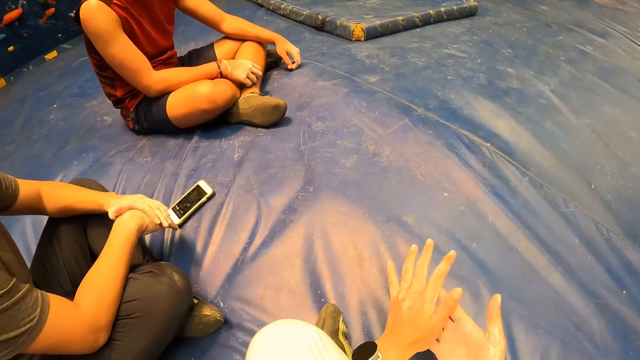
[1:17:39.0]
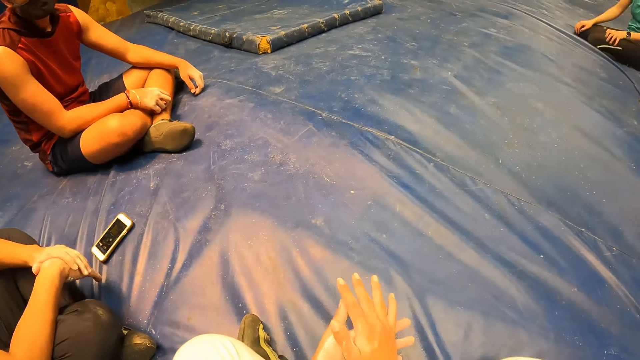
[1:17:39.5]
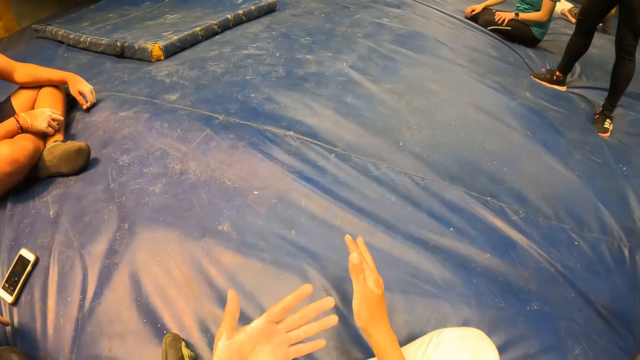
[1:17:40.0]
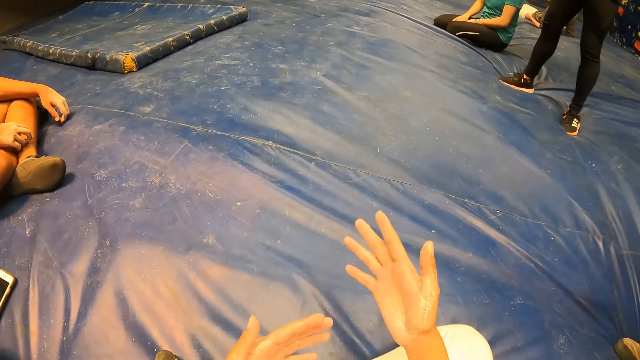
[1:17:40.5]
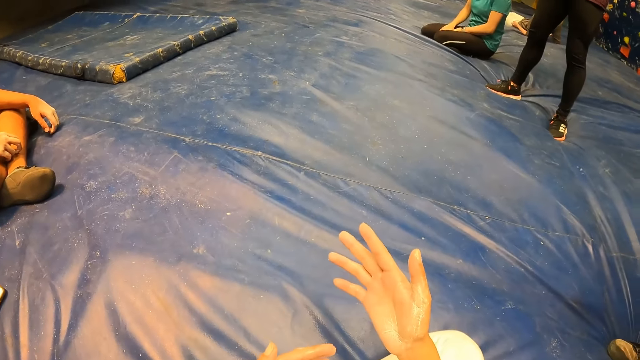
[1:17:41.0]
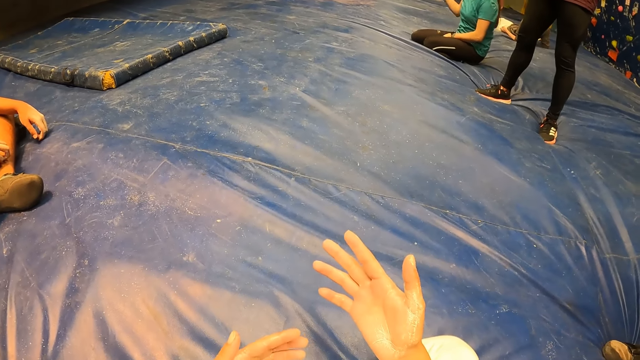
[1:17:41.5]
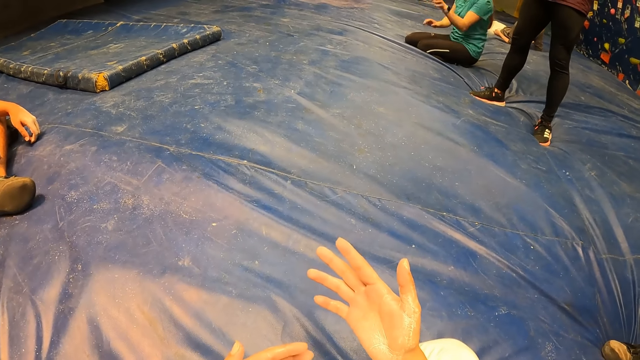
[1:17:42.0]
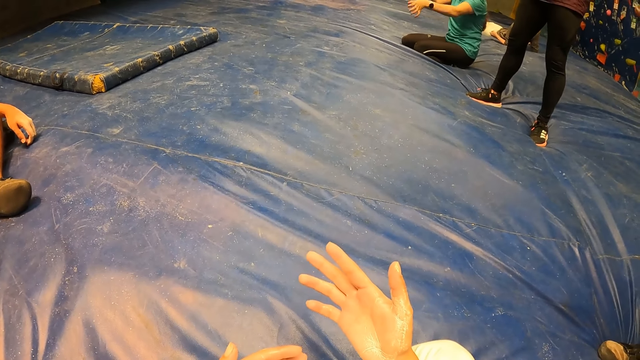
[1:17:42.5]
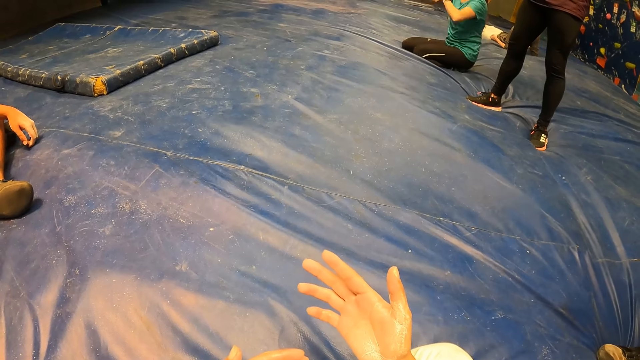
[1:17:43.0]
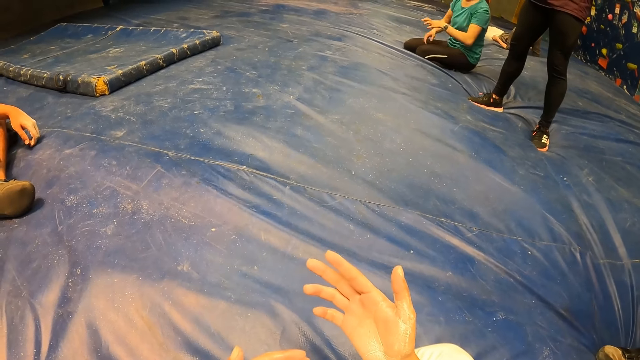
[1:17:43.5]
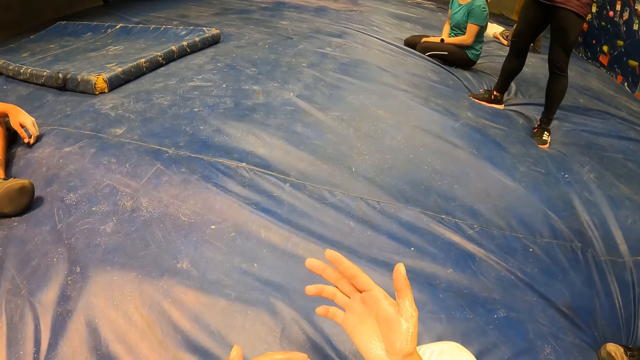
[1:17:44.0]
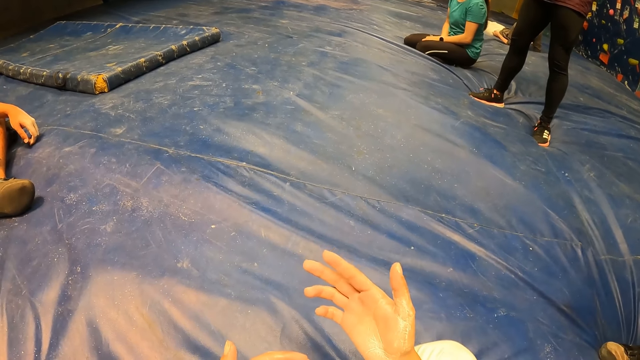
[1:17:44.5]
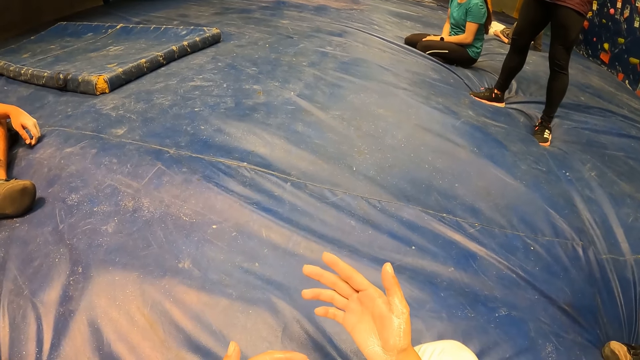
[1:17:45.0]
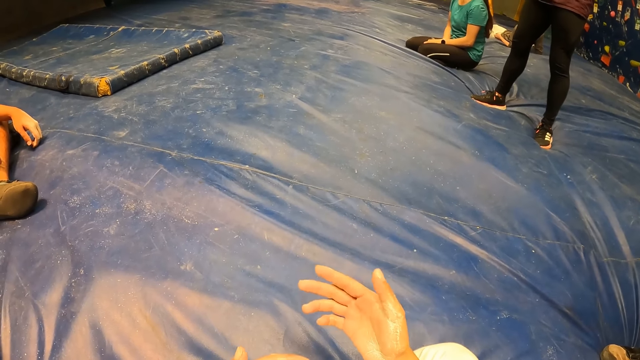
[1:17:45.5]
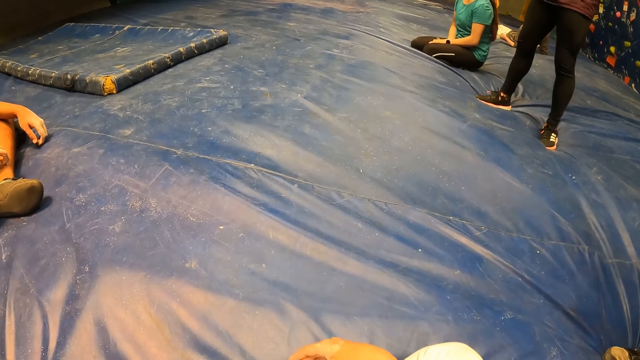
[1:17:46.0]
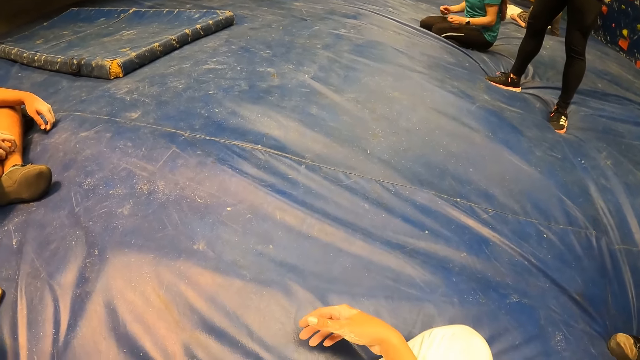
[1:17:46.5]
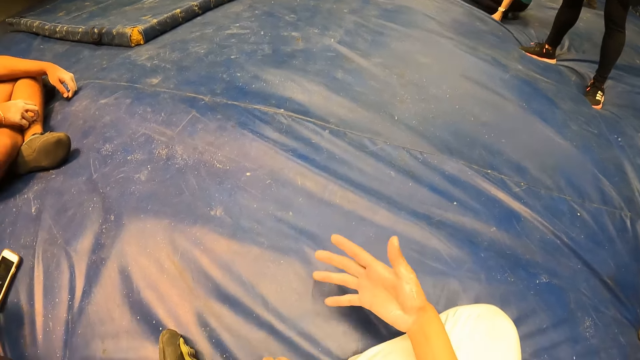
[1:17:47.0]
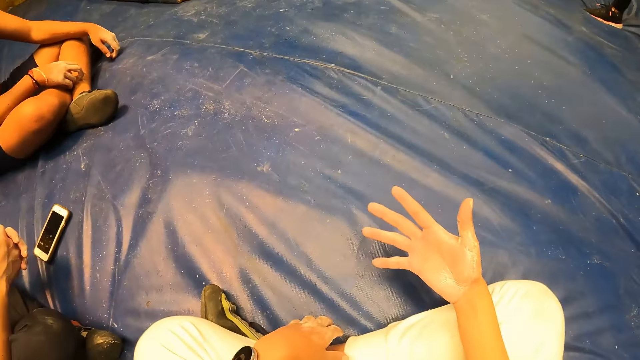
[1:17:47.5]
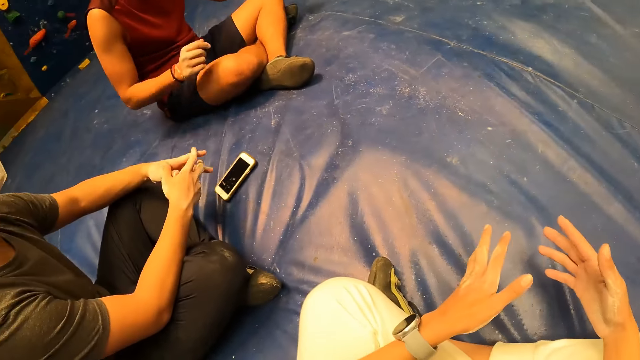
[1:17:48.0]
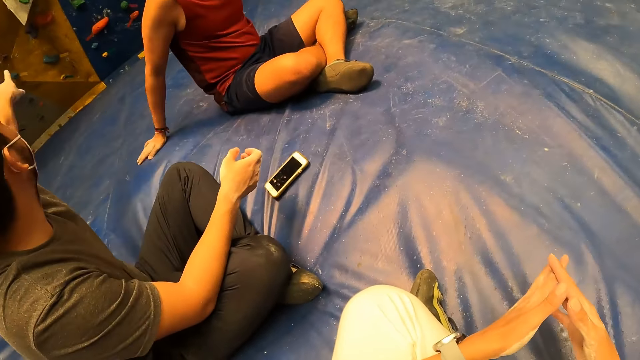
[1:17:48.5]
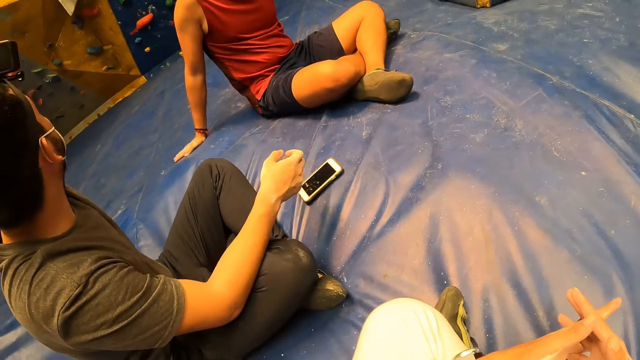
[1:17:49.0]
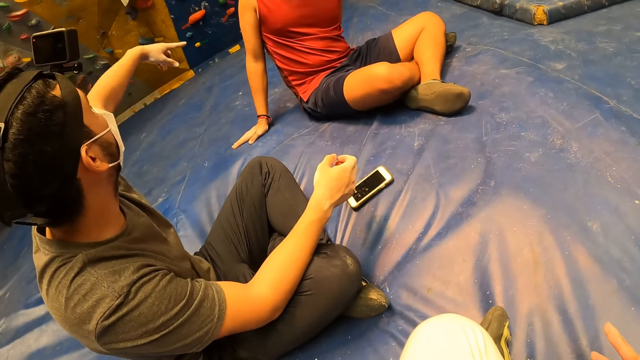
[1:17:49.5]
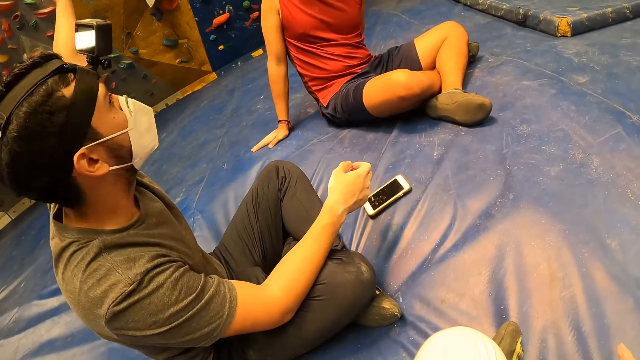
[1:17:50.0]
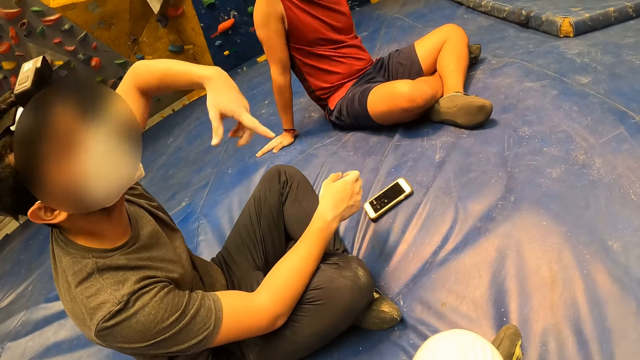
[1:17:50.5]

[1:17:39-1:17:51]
The camera wearer lifts up the hand. A man lifts up the hand.

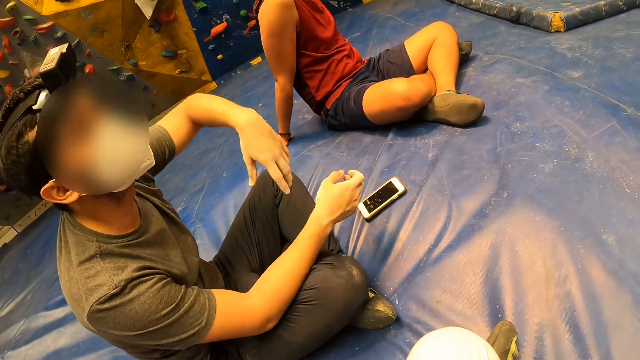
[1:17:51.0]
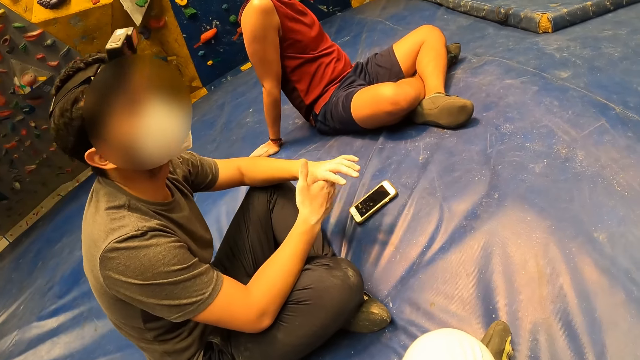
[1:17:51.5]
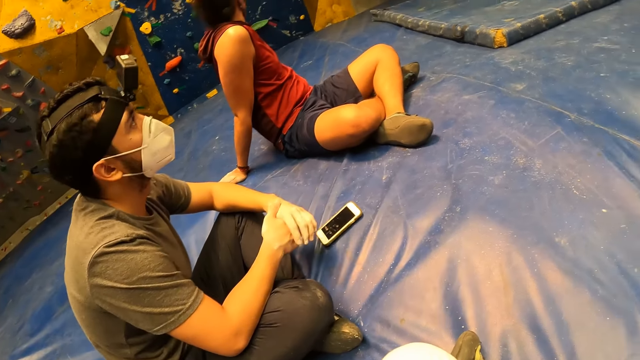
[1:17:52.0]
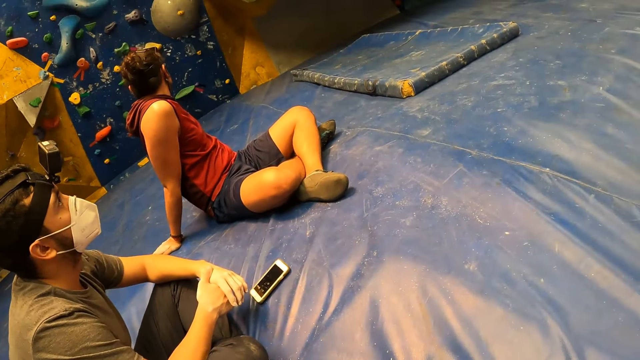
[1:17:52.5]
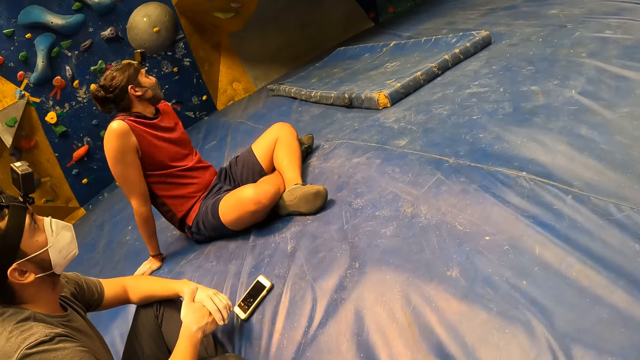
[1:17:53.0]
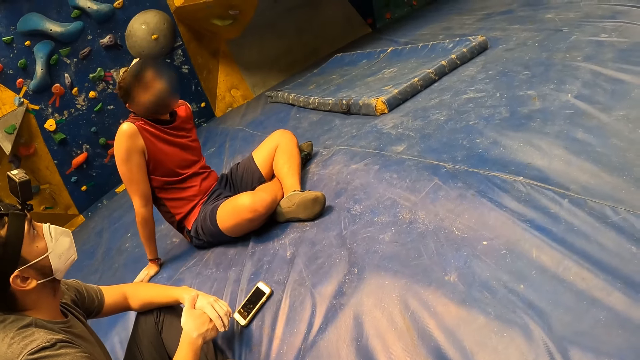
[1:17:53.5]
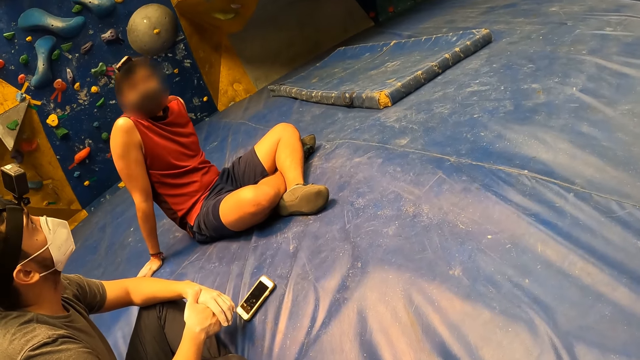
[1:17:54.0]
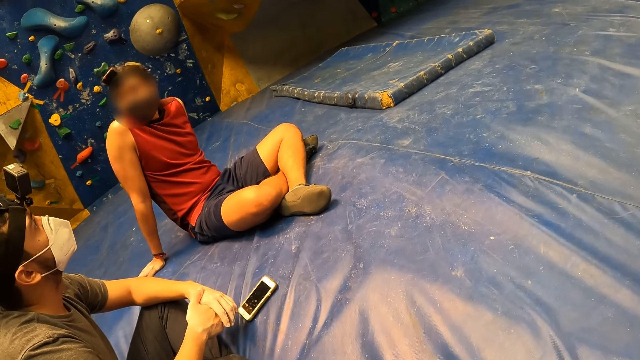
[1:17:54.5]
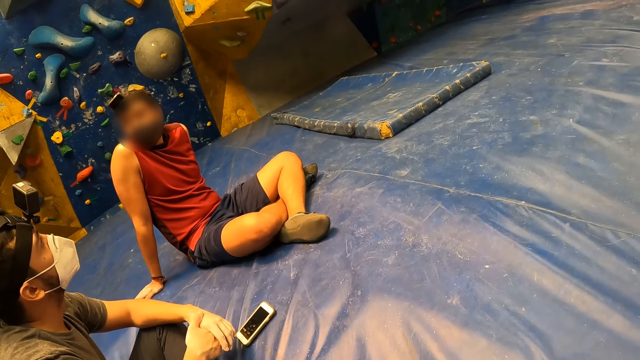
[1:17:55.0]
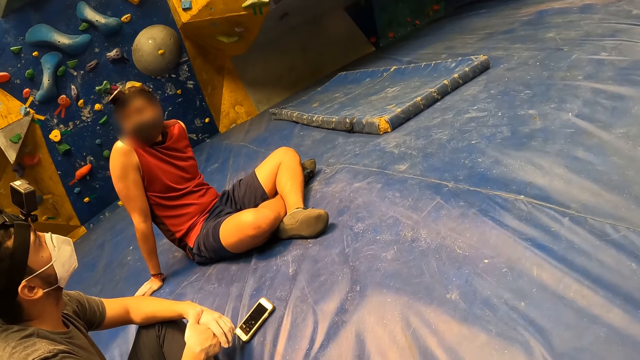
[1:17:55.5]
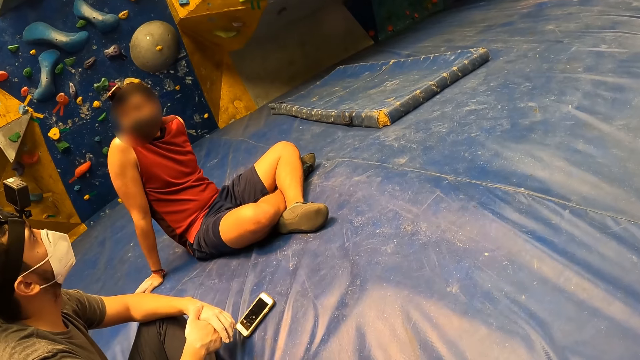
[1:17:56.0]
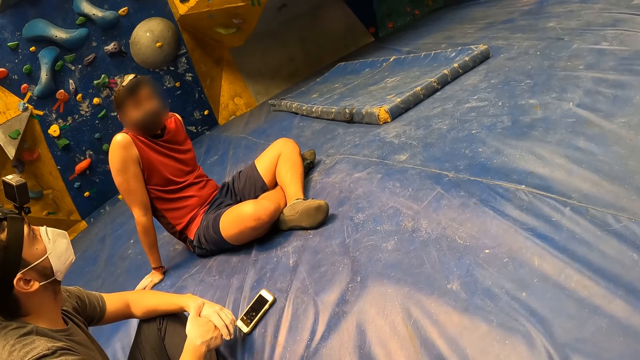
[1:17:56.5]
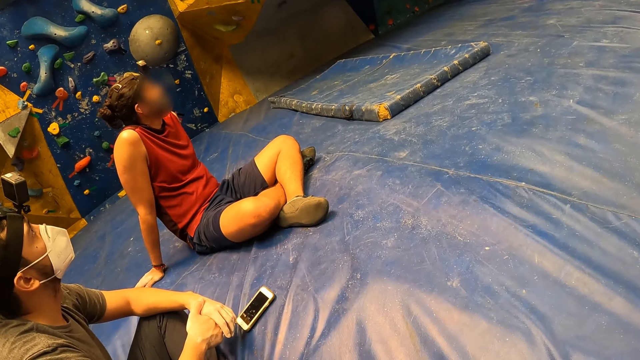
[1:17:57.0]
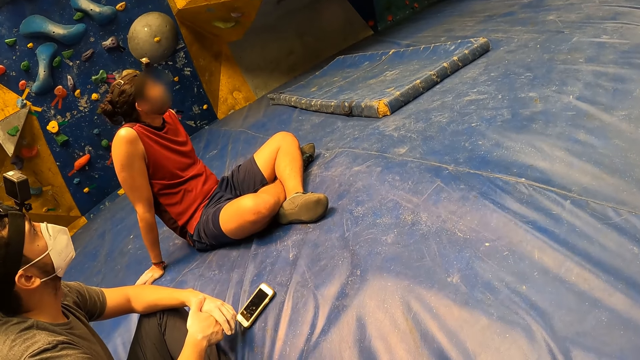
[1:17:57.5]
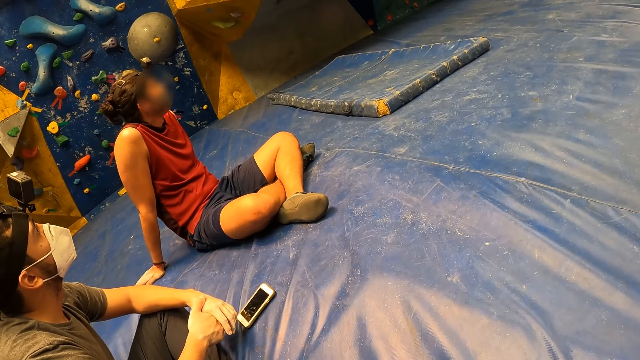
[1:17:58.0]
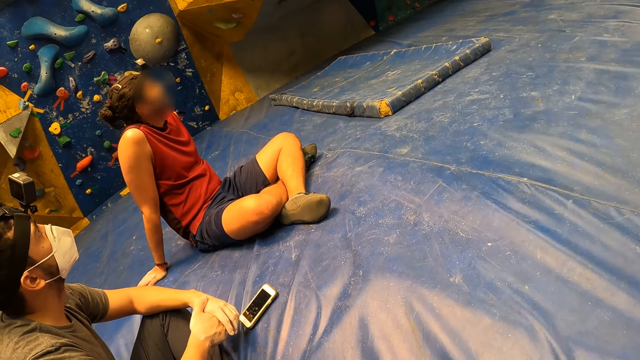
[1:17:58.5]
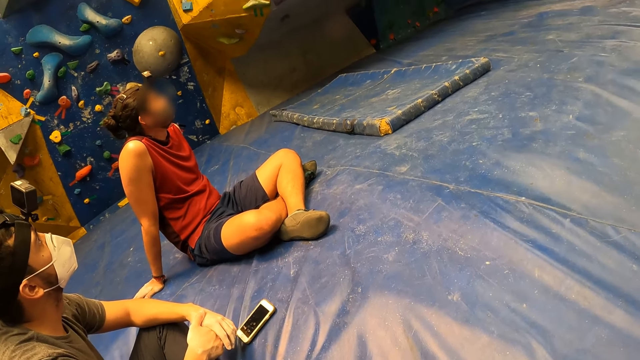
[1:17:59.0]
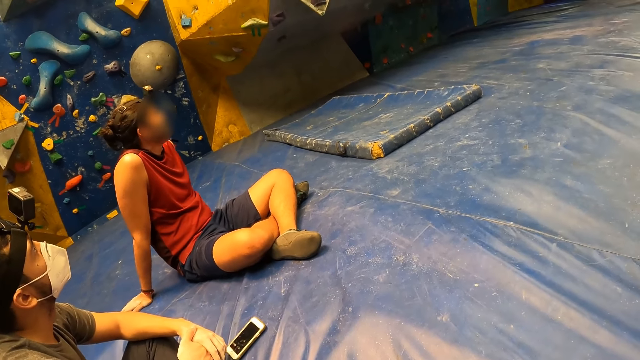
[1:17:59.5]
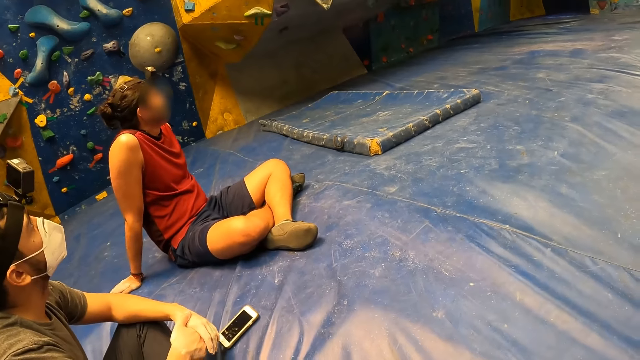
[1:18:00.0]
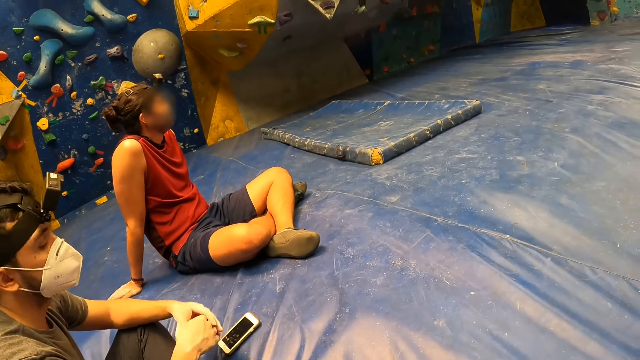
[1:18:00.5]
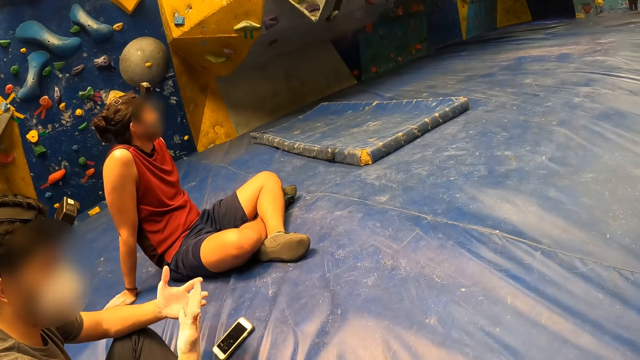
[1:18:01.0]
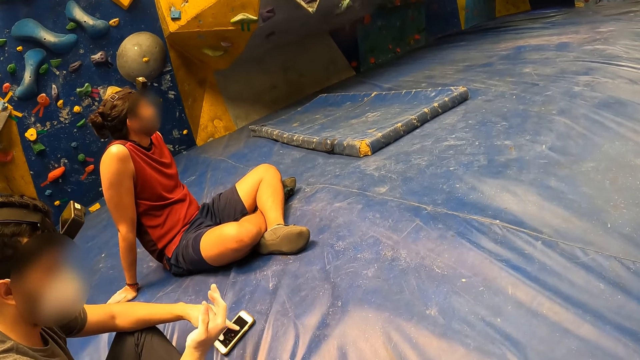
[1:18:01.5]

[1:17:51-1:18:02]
A man puts the hand down. Another man talks to the first man. The other man turns around.
